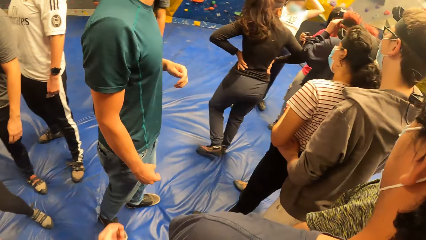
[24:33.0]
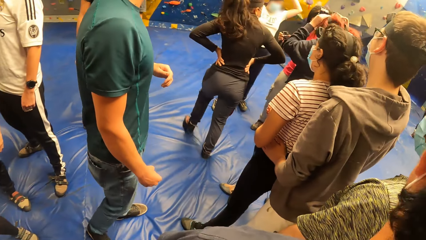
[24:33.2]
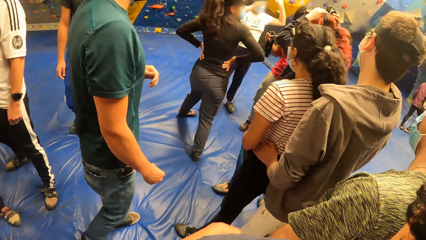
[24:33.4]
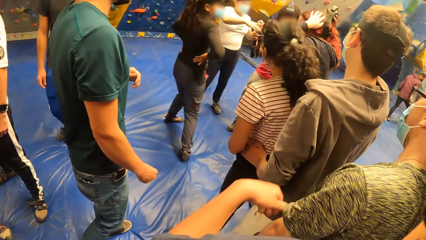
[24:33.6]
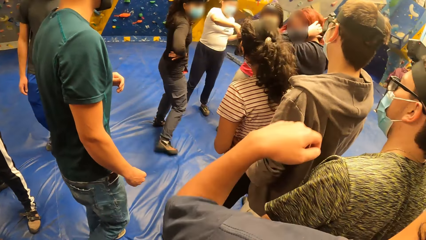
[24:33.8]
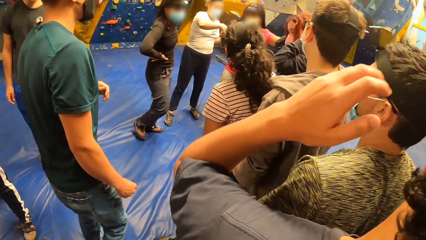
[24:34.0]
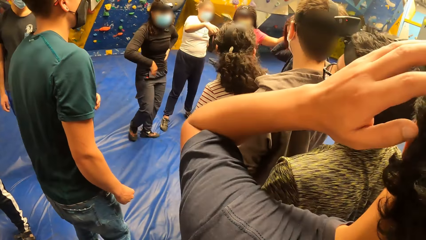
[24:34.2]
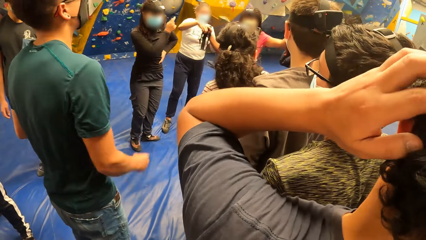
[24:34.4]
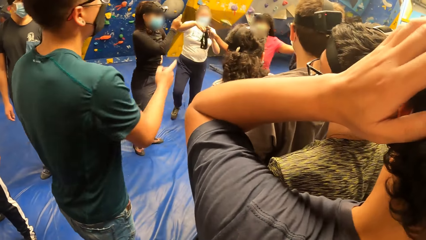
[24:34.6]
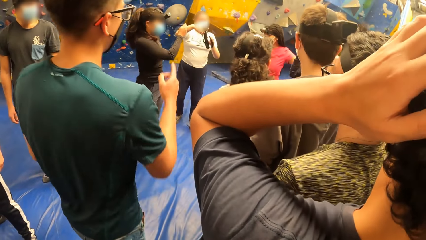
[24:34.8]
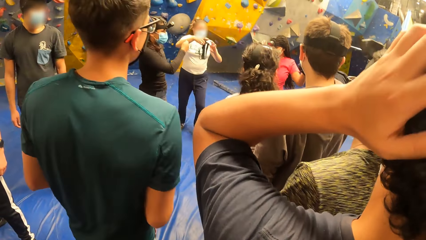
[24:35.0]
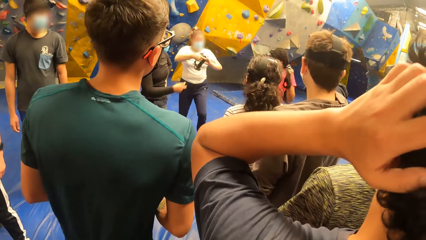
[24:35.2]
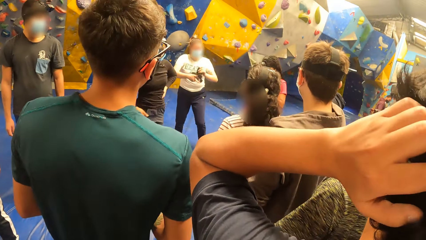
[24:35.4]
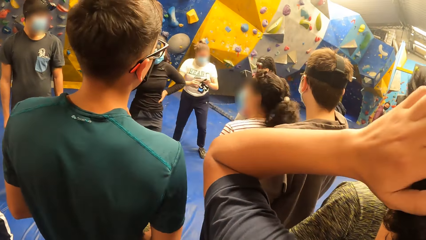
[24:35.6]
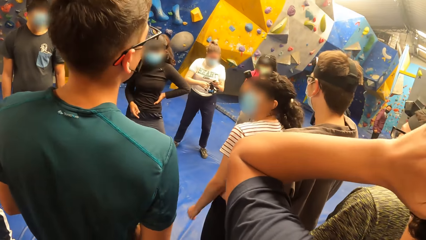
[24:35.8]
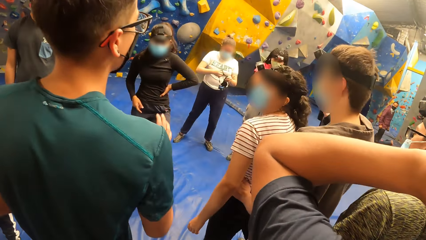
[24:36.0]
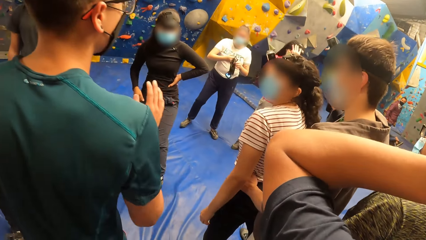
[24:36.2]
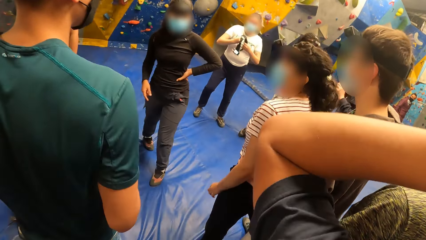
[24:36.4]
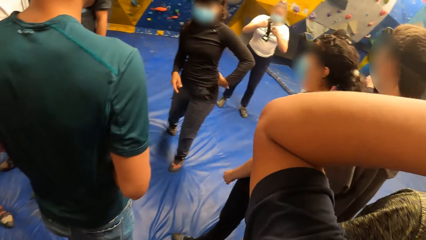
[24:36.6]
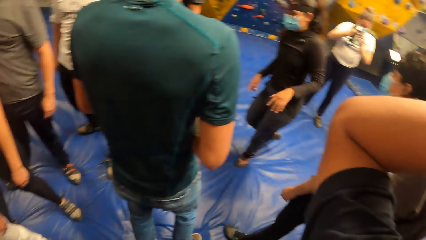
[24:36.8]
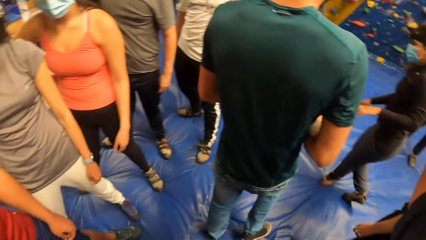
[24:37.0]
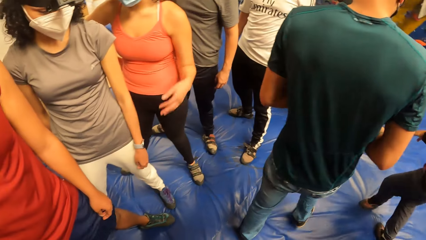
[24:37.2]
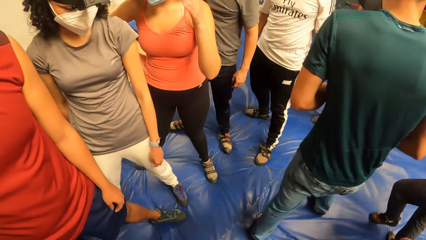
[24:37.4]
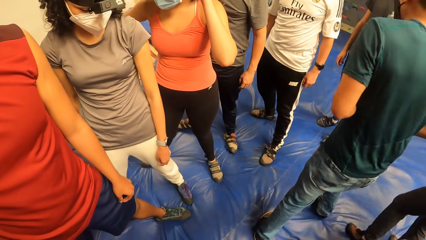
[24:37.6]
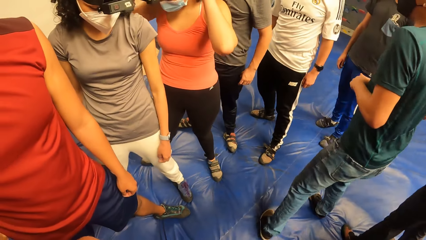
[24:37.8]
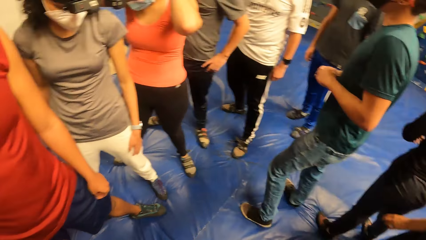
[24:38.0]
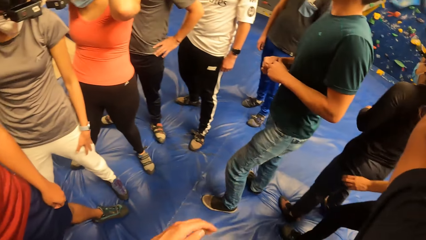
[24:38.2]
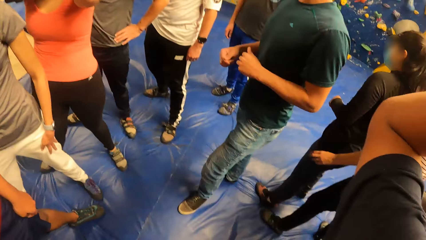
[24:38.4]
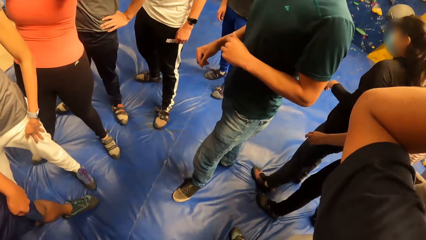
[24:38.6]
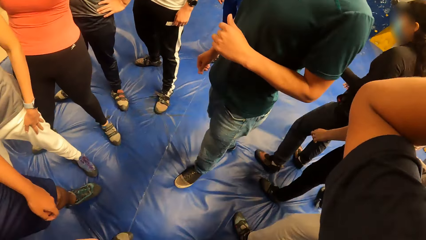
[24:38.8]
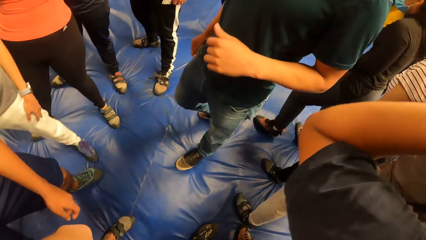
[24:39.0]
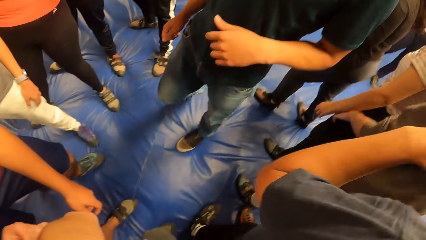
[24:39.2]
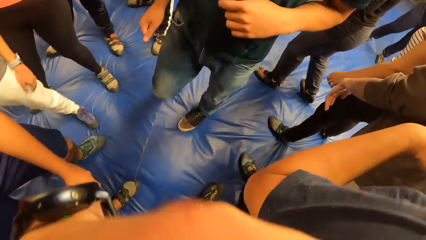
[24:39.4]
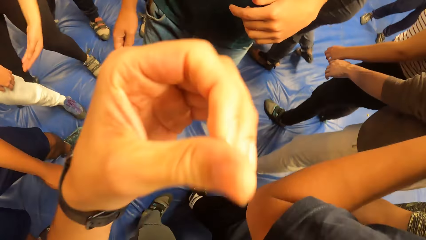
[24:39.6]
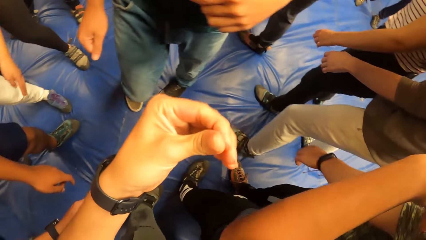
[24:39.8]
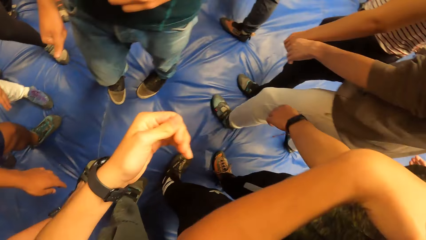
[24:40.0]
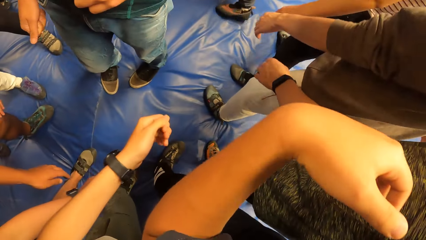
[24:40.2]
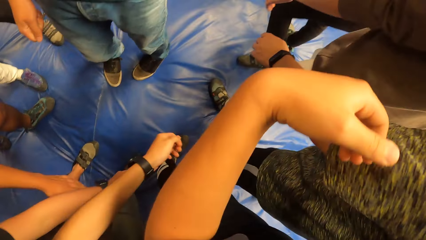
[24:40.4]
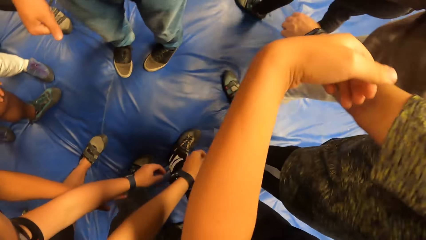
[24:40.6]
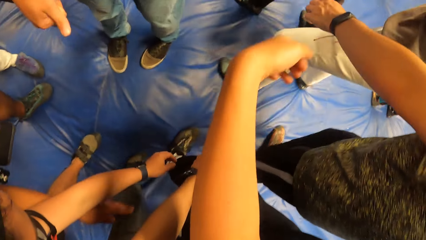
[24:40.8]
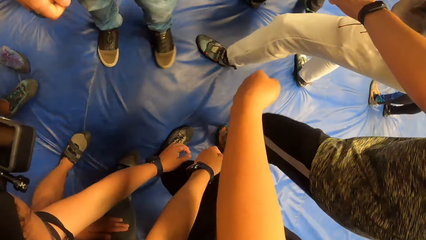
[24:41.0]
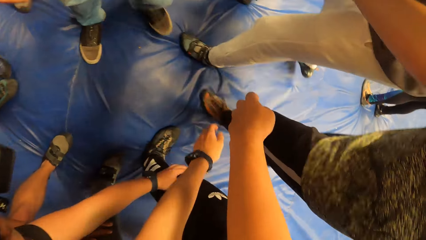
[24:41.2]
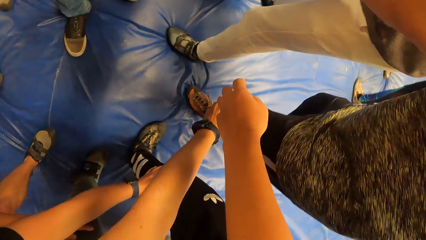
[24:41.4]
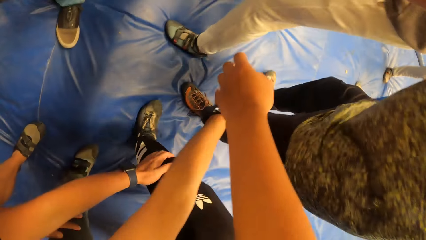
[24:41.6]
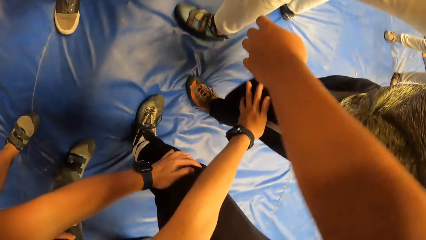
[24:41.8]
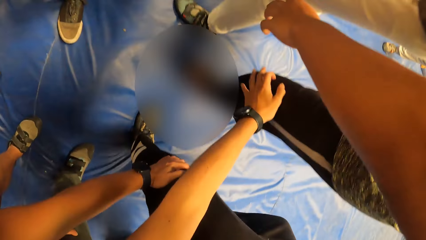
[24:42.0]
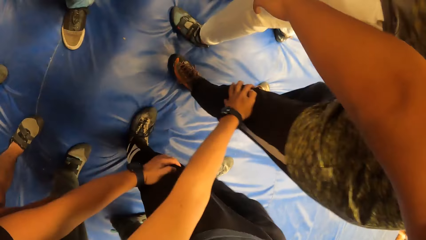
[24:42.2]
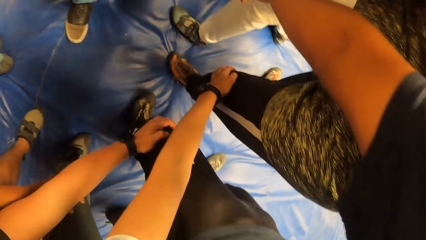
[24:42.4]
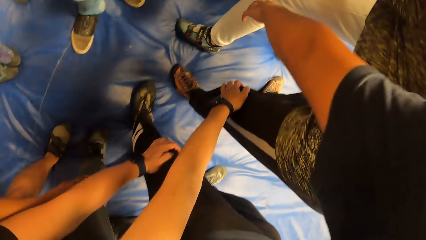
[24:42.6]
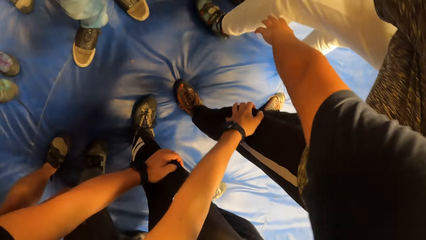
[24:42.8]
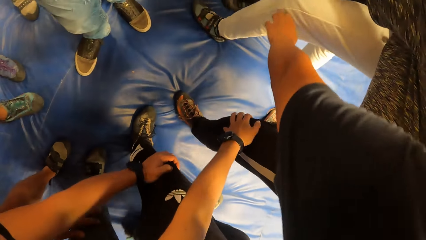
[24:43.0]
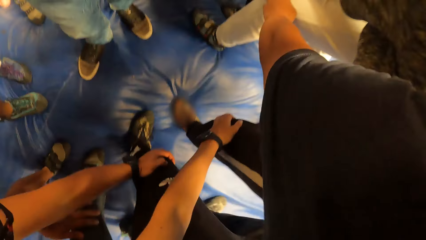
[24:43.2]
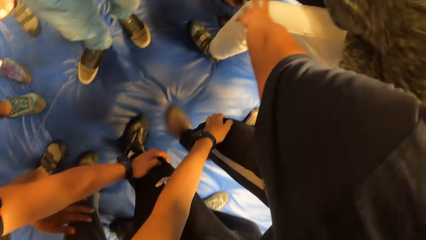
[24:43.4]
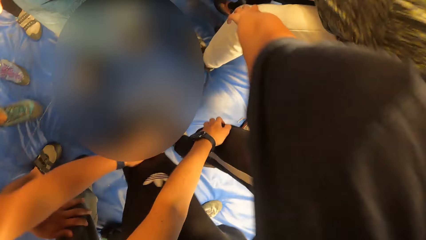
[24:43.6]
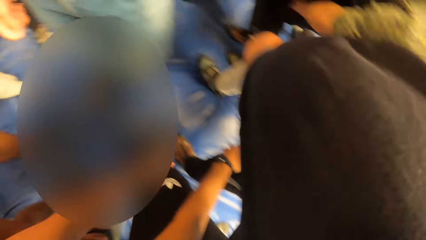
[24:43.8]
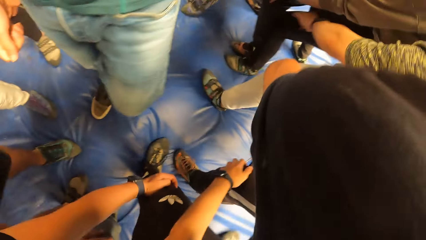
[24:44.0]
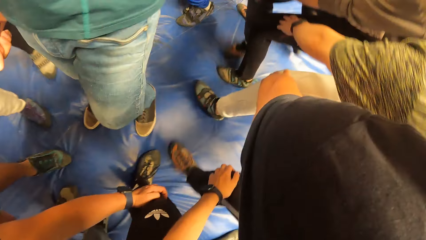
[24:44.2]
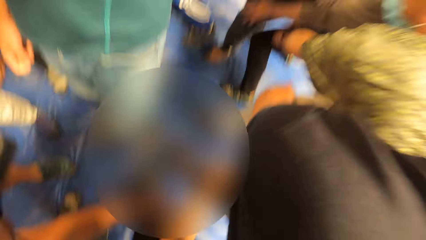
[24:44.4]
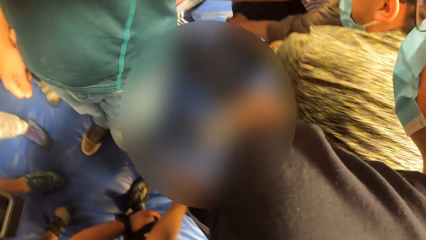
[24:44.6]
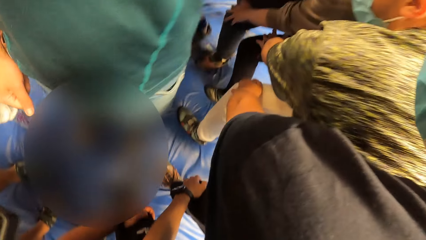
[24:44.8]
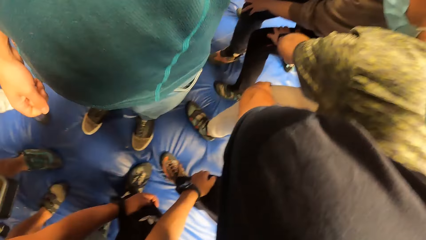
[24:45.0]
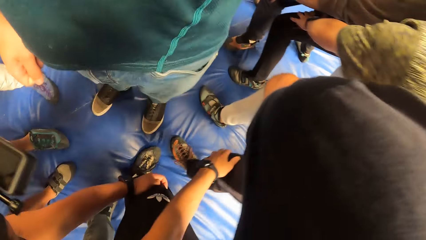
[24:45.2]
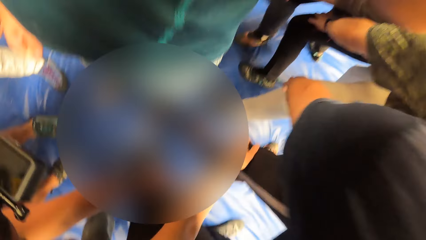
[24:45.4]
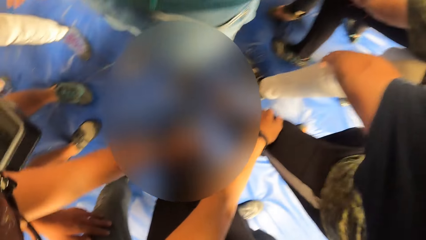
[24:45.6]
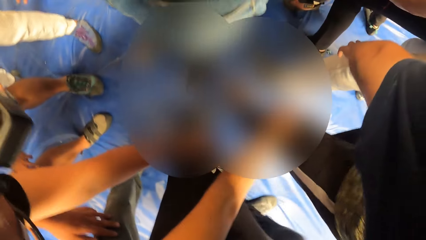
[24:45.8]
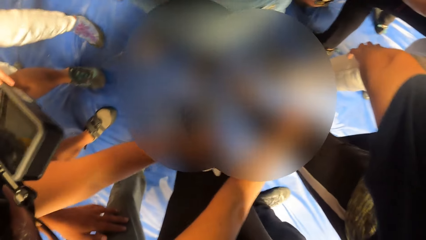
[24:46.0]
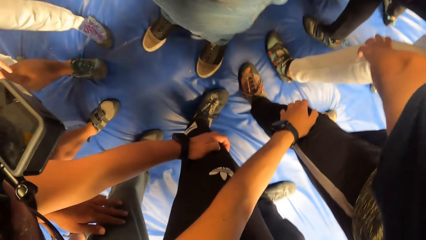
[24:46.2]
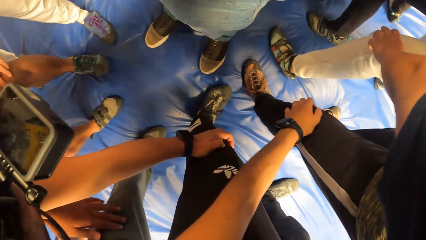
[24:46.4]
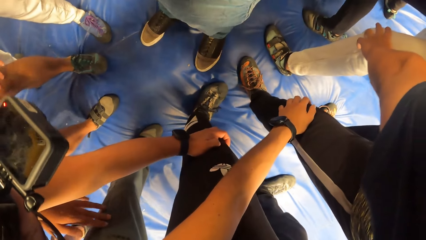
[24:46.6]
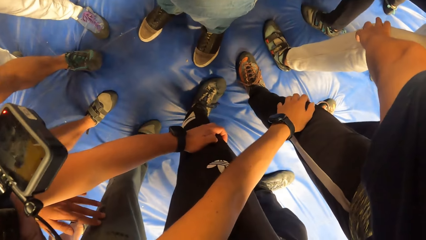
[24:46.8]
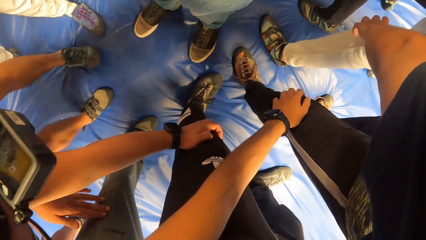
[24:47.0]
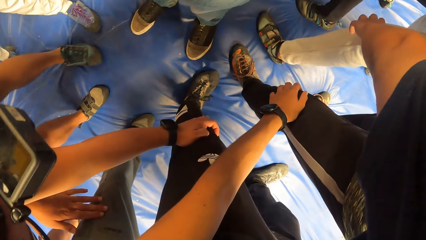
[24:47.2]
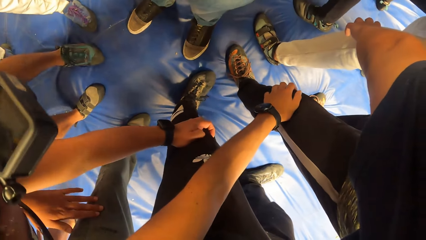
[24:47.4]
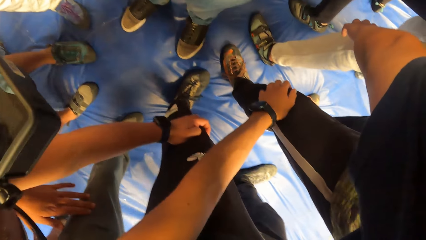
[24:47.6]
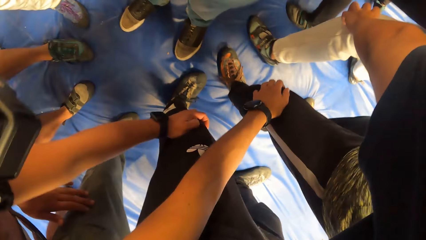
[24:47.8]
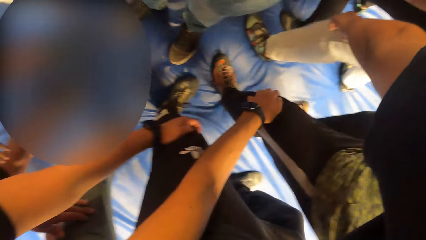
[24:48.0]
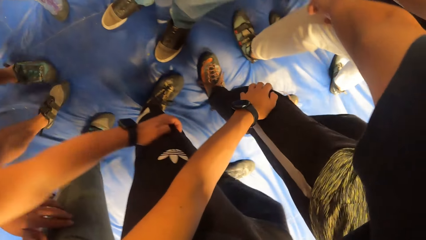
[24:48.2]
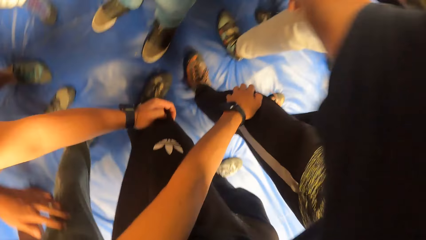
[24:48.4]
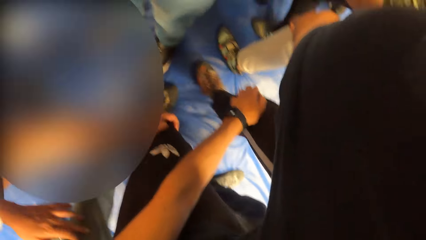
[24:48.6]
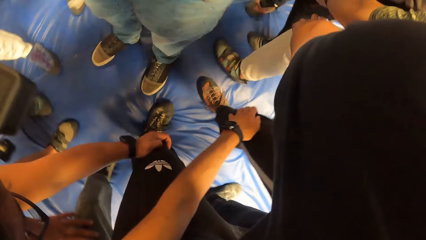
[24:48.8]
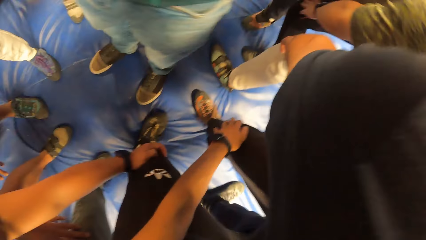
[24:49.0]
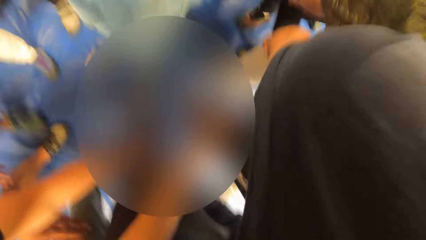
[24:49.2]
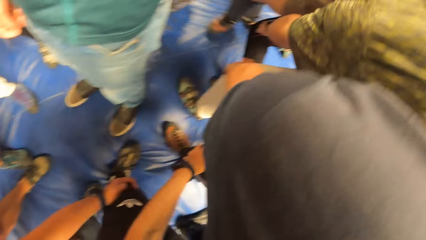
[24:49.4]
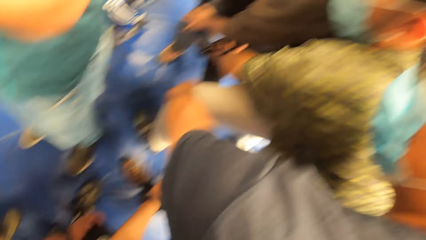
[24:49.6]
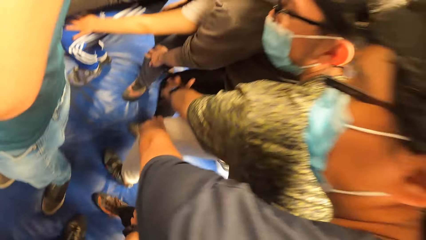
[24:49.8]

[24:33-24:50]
A person touches their head. The person drops their hand. The camera wearer touches the man's left leg with his left hand. Another person holds the knees. Another person touches the knee.
